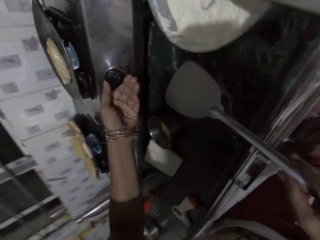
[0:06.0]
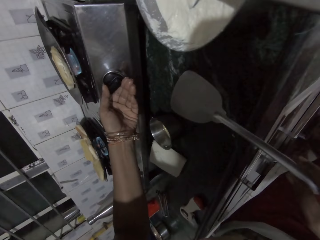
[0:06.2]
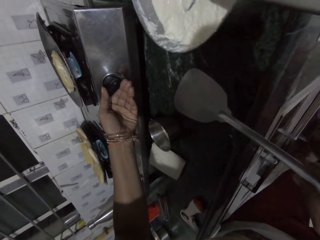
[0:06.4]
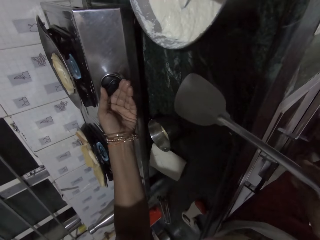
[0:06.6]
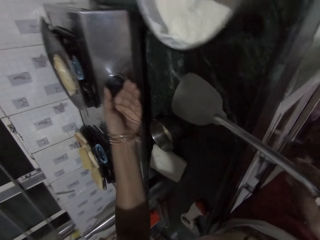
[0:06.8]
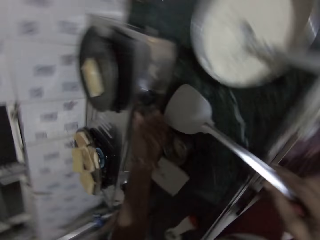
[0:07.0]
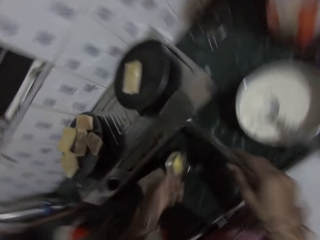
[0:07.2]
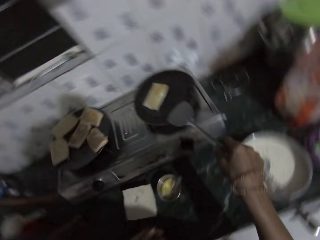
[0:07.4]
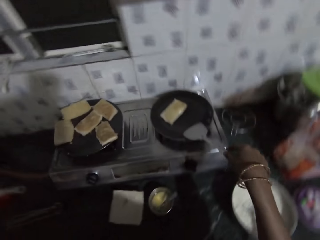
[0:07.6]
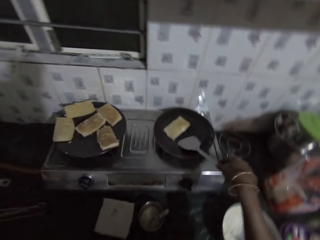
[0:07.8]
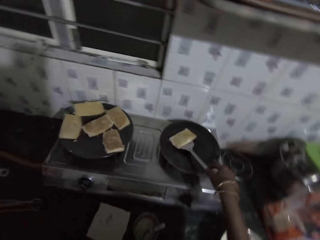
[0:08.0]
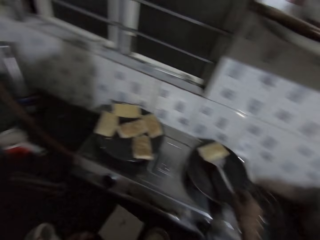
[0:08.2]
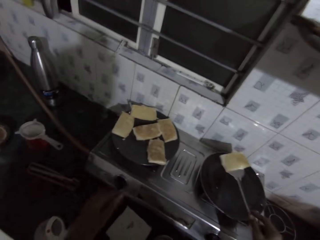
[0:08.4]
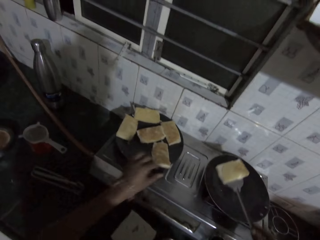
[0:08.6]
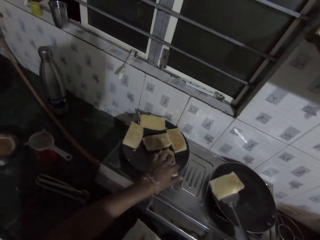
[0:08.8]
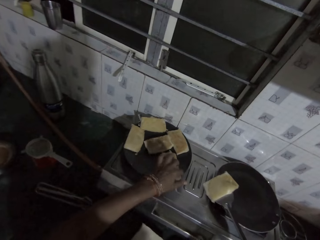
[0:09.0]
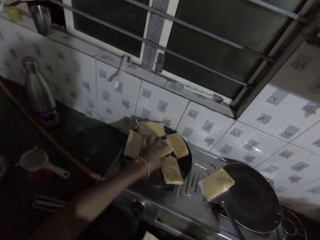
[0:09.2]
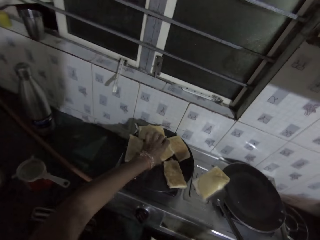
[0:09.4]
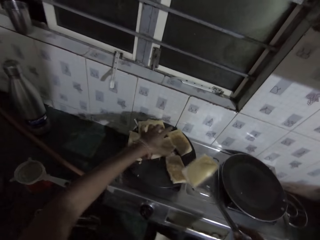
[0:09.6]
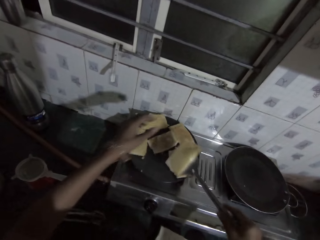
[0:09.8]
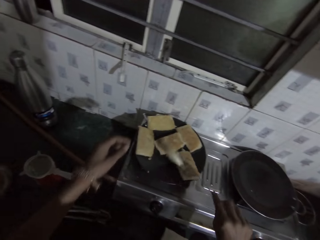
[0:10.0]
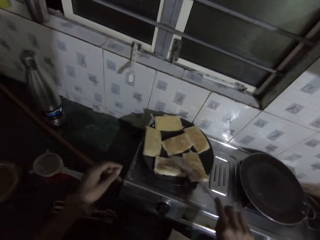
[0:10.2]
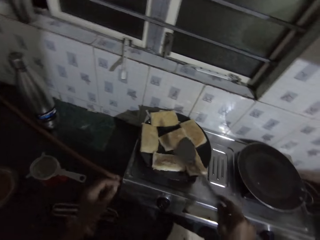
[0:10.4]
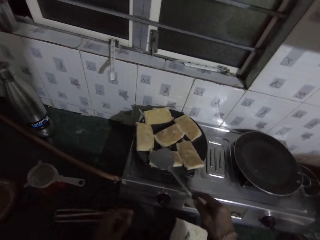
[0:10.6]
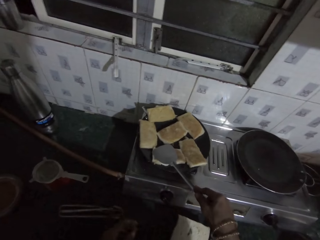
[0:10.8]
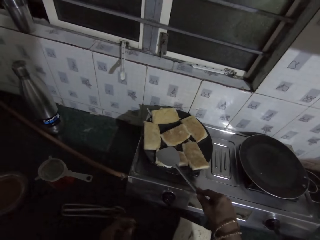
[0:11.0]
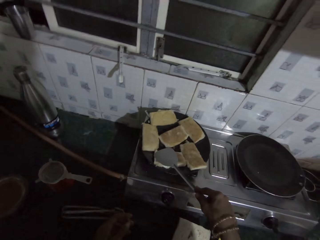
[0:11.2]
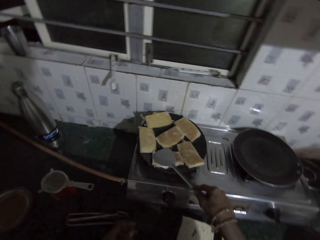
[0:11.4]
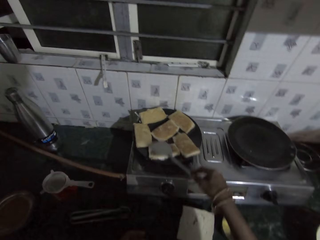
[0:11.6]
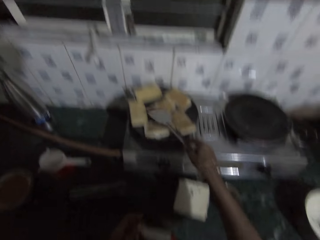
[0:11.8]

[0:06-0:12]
The camera wearer turns off the cooker with her left hand. She picks a piece of bread or beignet from the pan with the spatula in her right hand. She adjusts the beignet on the pan. She touches some bread on the pan with her right hand. She drops the bread on the pan with the spatula in her right hand. She drops the spatula on the pan with her right hand. She presses the beignet.

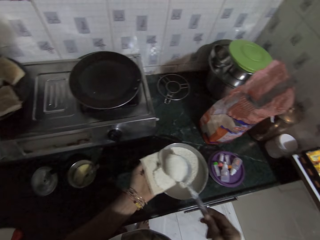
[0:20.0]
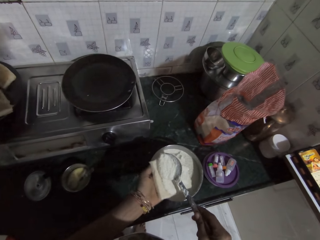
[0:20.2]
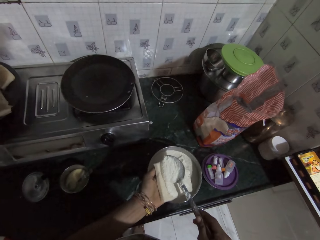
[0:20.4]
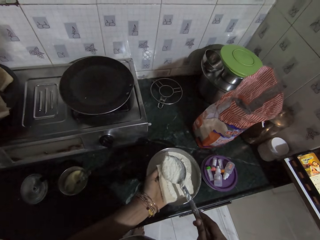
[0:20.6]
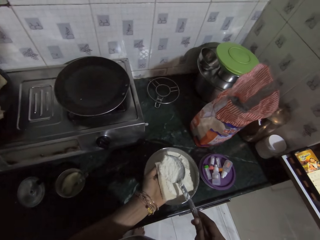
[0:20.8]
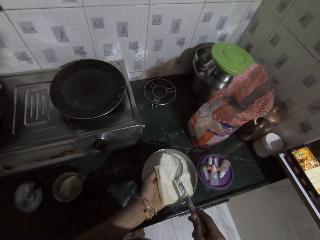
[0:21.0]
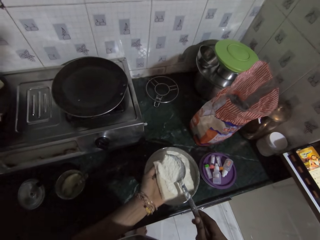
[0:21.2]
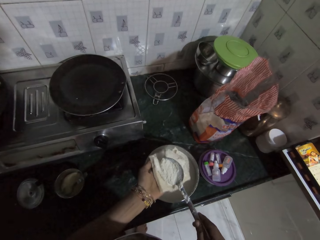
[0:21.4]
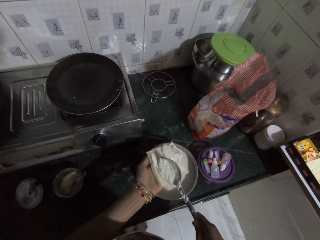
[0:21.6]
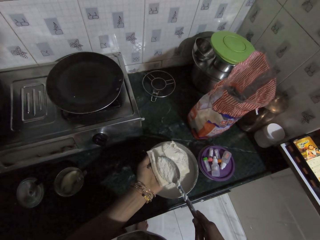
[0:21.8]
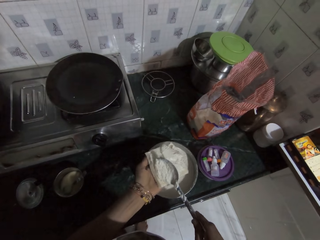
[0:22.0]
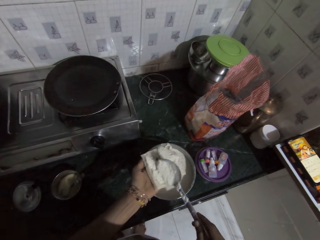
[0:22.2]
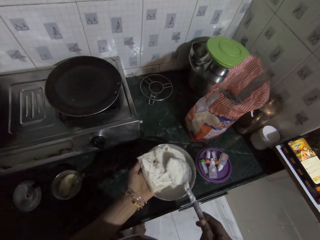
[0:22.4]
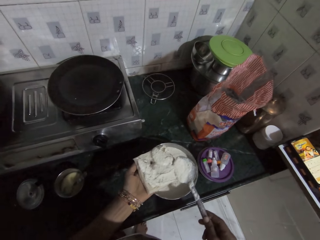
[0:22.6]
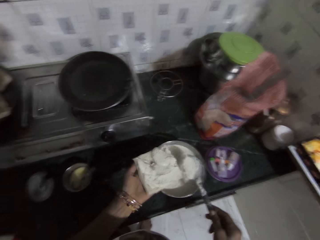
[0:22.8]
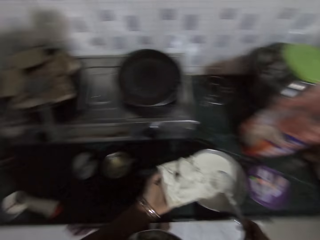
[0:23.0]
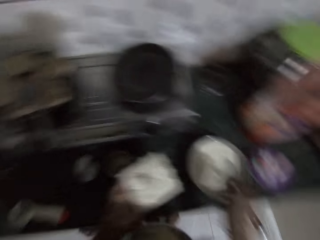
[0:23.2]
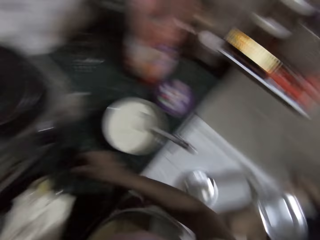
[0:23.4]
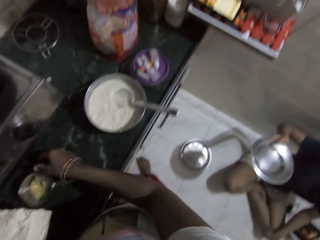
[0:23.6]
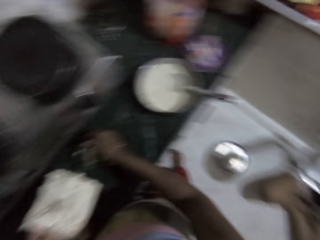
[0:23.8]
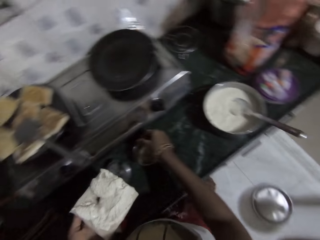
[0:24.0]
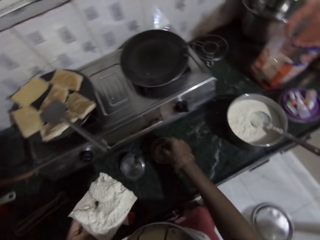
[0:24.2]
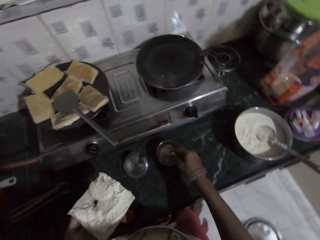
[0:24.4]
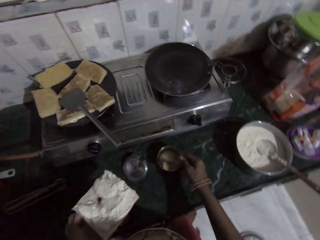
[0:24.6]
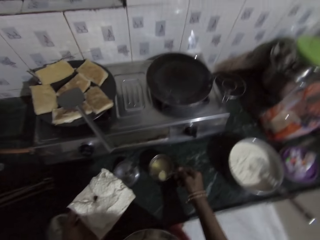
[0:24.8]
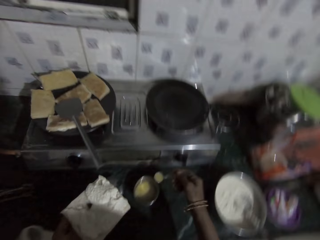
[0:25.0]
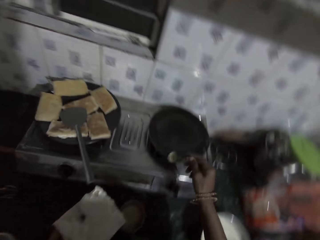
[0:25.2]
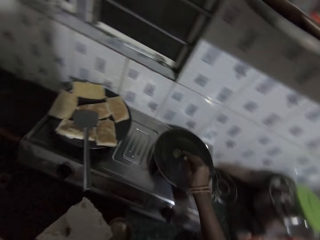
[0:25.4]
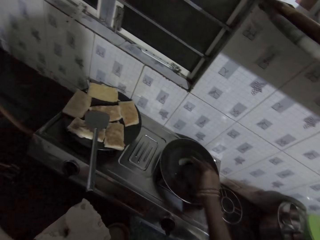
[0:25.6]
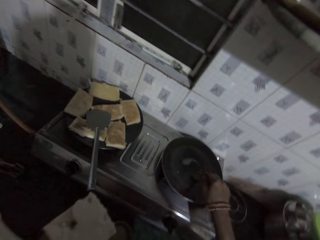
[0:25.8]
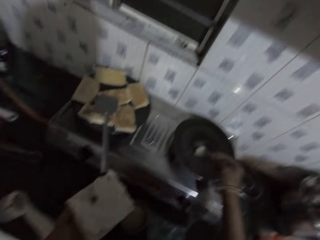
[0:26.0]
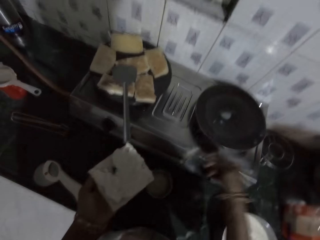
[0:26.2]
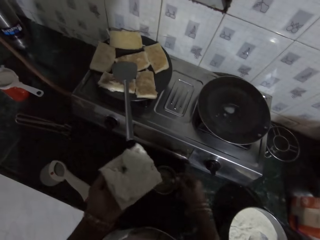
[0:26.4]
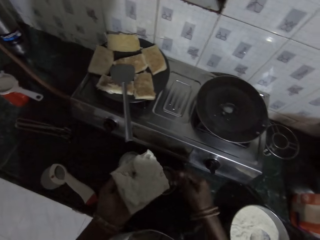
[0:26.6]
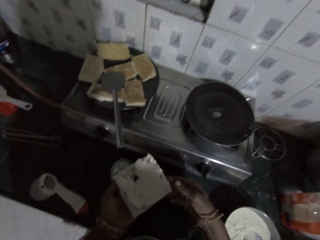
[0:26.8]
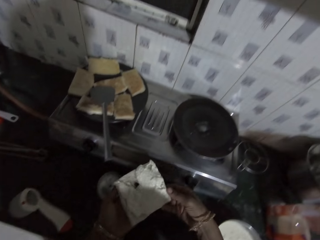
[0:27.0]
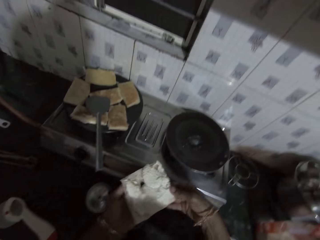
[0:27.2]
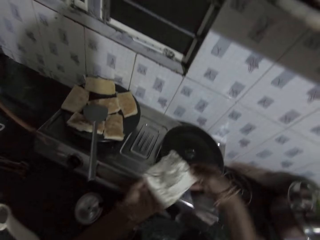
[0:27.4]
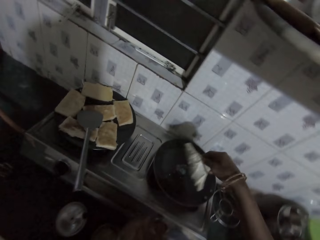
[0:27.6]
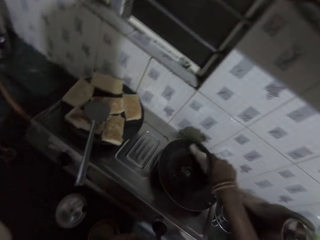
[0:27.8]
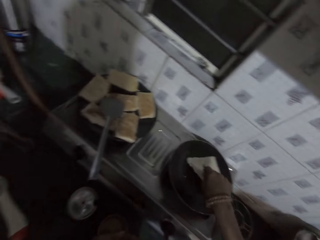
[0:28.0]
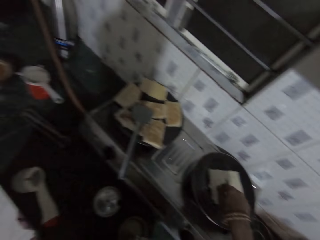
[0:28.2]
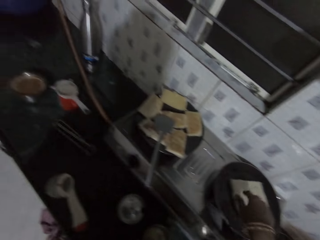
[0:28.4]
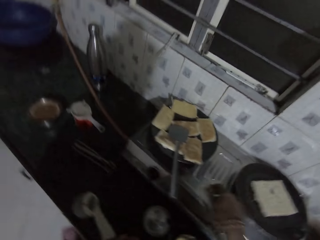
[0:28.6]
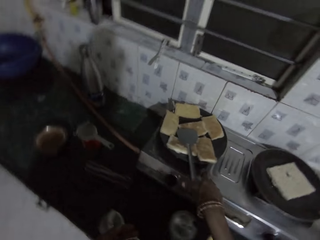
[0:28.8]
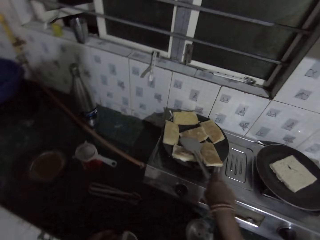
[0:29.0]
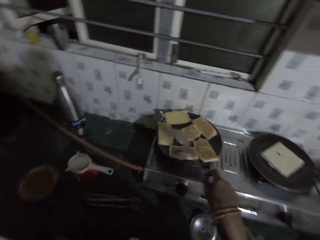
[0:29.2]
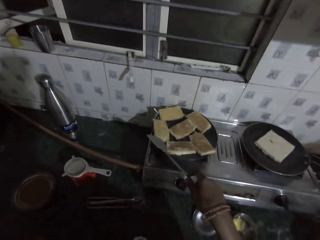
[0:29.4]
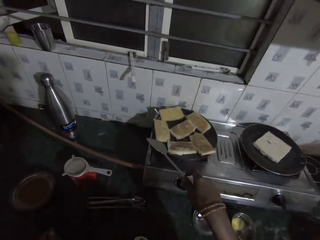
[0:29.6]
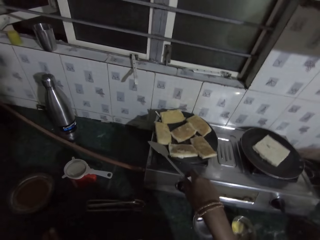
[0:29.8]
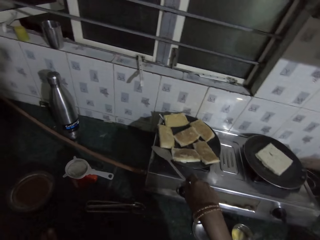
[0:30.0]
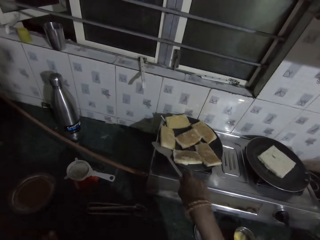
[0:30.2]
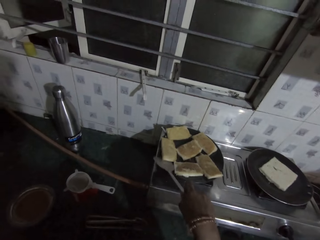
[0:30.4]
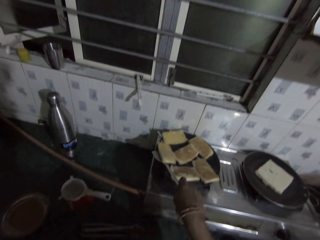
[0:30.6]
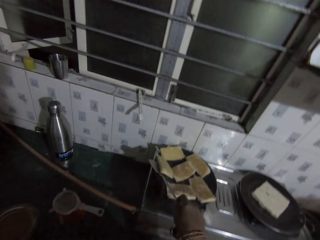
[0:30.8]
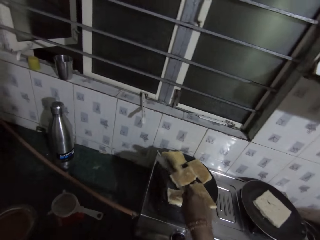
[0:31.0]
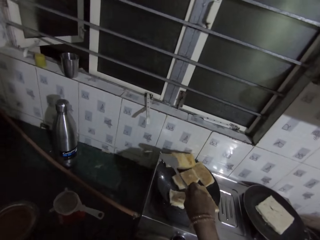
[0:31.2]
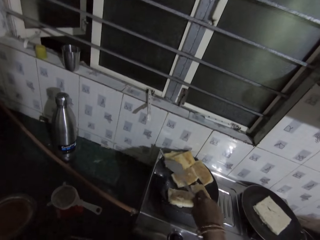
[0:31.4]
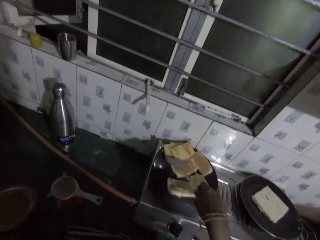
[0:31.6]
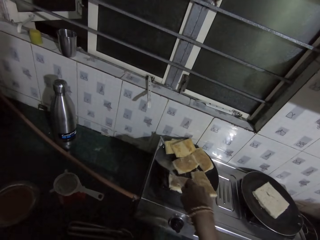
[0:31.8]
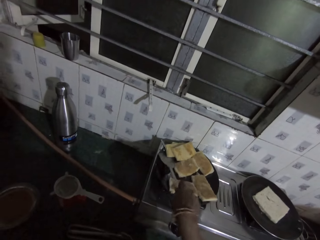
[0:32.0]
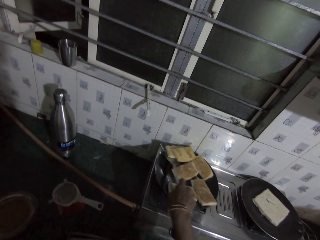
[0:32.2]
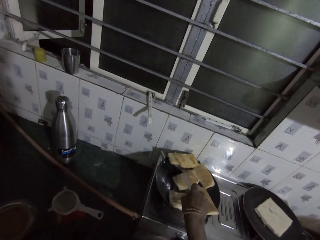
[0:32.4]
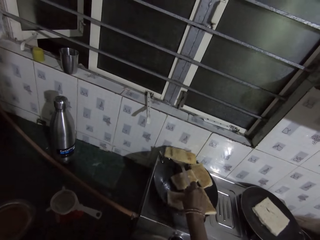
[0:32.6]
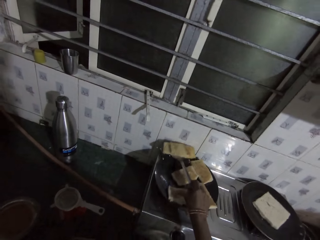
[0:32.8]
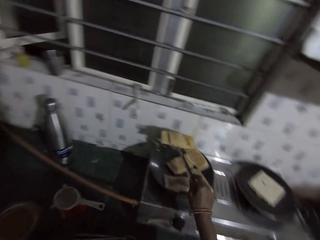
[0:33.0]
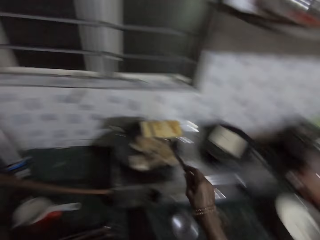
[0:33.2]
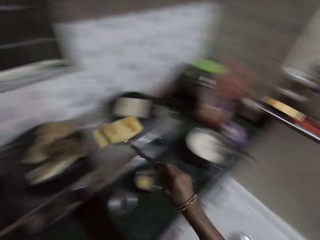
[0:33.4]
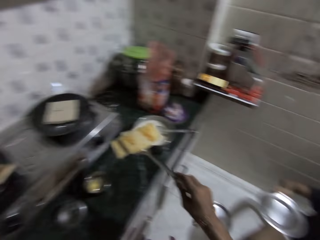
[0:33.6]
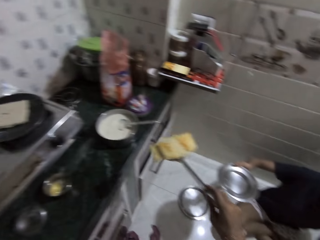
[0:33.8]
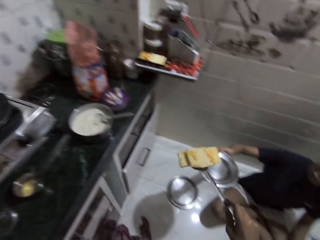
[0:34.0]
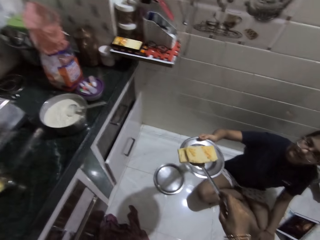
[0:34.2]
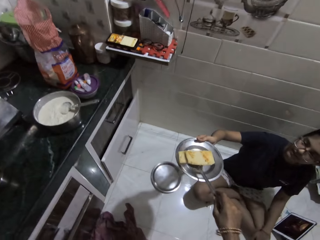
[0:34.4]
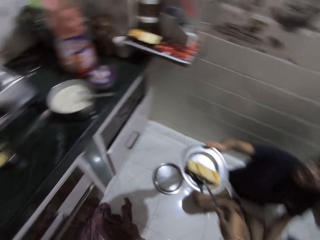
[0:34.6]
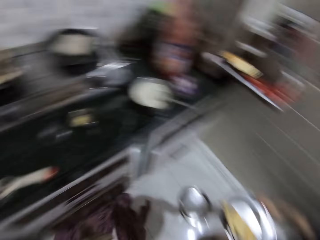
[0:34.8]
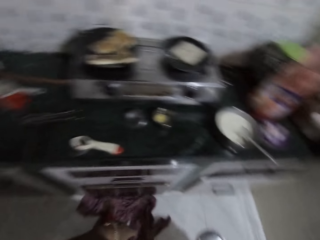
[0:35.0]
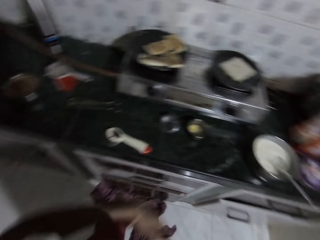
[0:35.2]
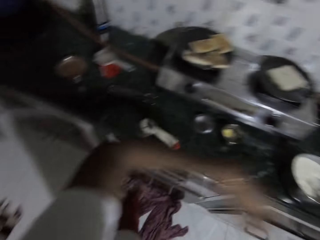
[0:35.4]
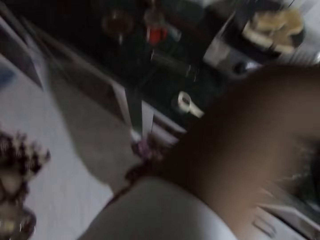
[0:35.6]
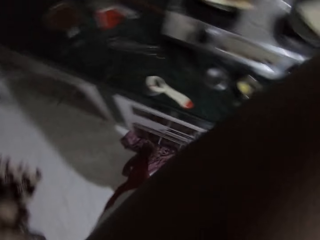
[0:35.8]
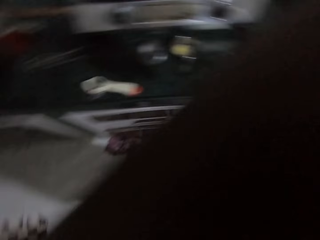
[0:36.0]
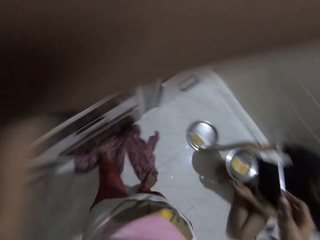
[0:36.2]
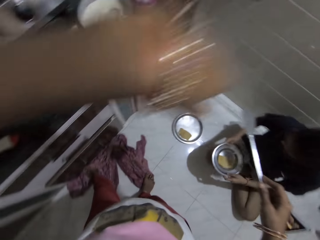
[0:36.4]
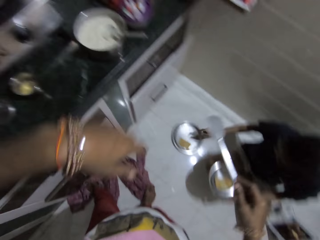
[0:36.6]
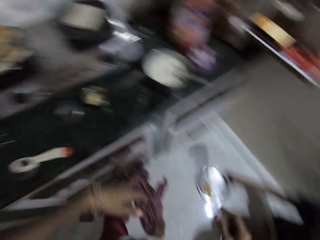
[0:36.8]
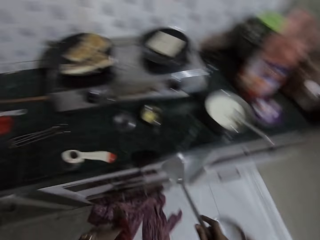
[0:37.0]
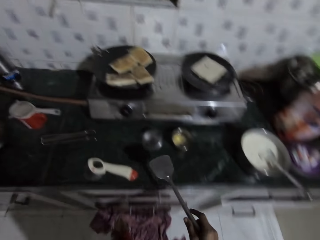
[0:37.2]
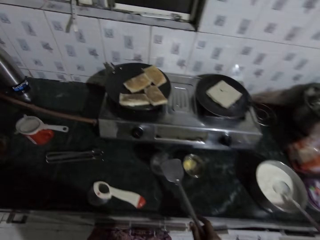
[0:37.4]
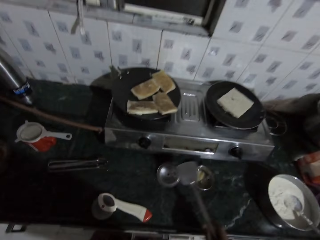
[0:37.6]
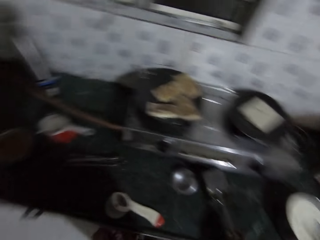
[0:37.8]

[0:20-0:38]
The camera wearer turns the paste on the bread with the spoon in her right hand. She interacts with a man and another man. She drops the spoon in the plate with her right hand. She scoops out oil from a plate on the kitchen counter with a spoon with her right hand. She picks the cooking oil. She turns the oil on the pan with the spoon in her right hand. She drops the spoon in the plate with her right hand. She passes the bread from her left hand to her right hand. She drops the bread in the pan with her right hand. She picks the spatula from the pan with her right hand. She flips the beignet. She picks some pieces of bread from the pan with the spatula in her right hand. She drops the pieces of bread on a plate in the first man's right hand with the spatula in her right hand. She serves the beignet to a woman. She raises her hand.
